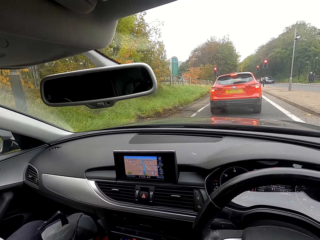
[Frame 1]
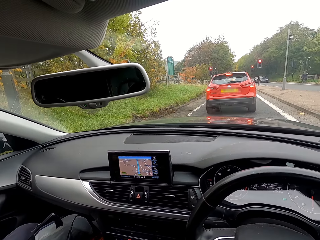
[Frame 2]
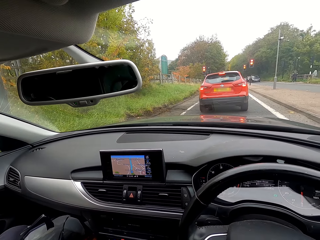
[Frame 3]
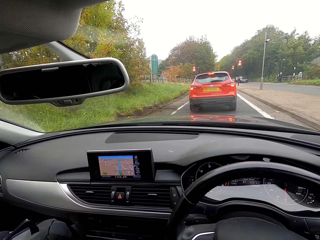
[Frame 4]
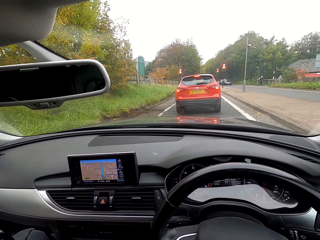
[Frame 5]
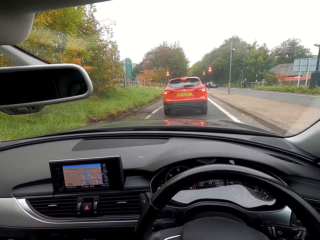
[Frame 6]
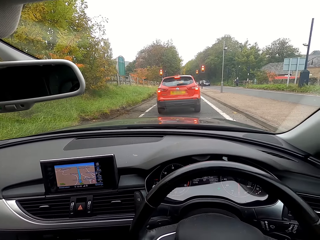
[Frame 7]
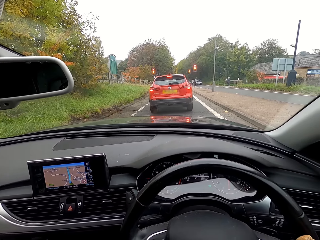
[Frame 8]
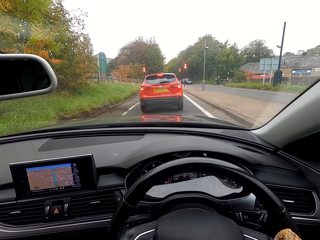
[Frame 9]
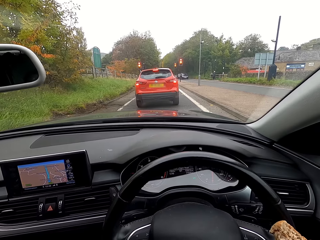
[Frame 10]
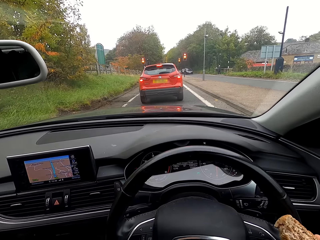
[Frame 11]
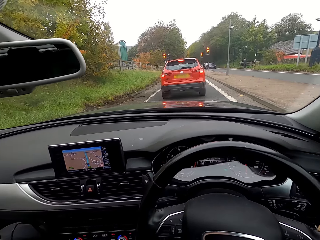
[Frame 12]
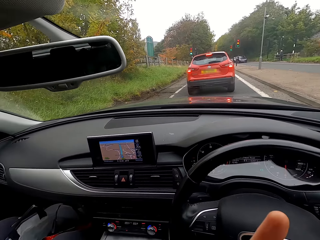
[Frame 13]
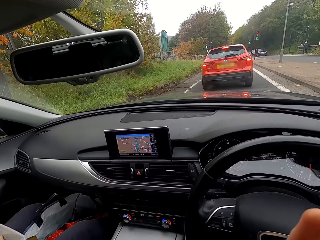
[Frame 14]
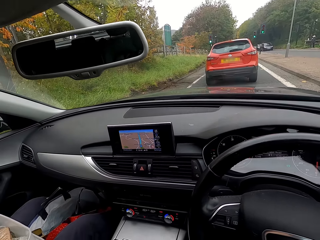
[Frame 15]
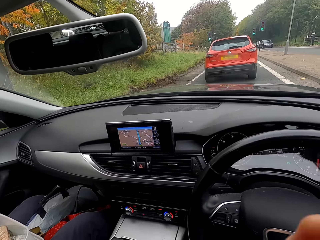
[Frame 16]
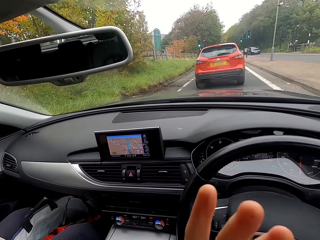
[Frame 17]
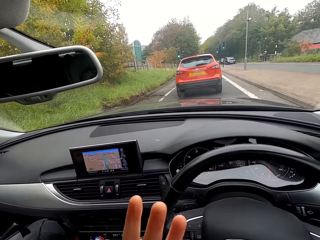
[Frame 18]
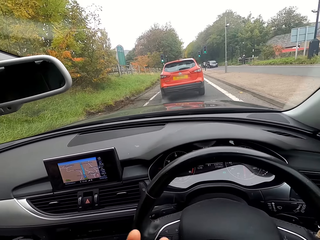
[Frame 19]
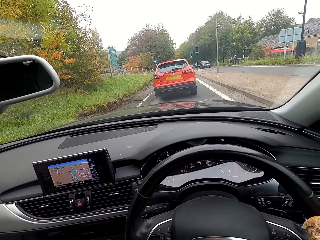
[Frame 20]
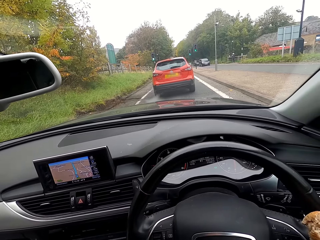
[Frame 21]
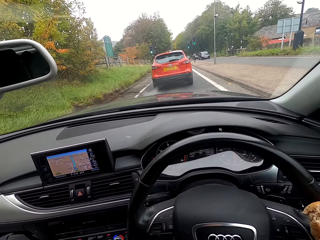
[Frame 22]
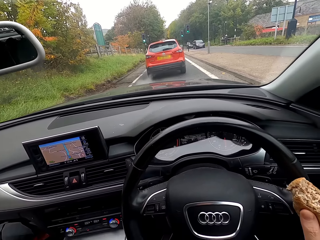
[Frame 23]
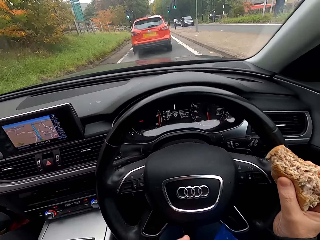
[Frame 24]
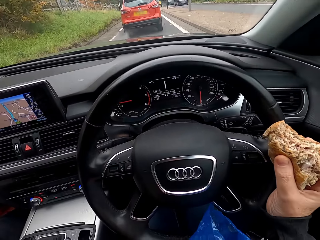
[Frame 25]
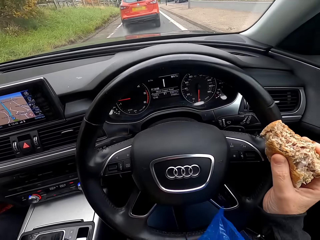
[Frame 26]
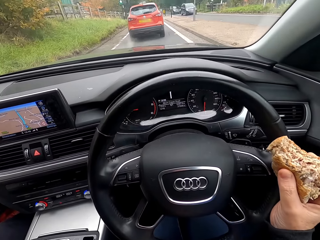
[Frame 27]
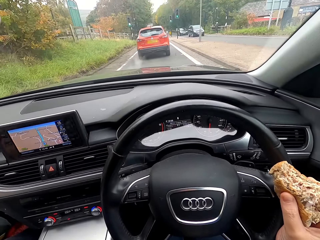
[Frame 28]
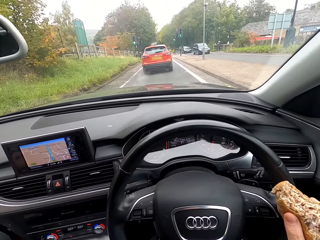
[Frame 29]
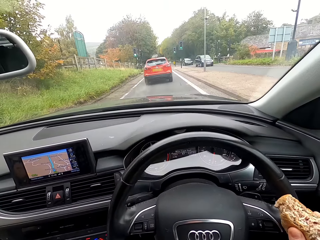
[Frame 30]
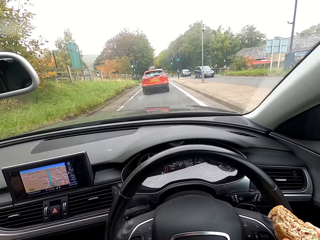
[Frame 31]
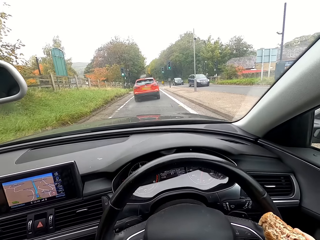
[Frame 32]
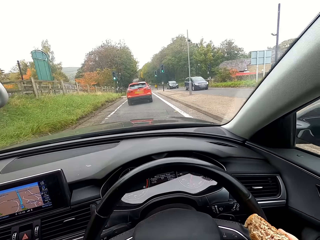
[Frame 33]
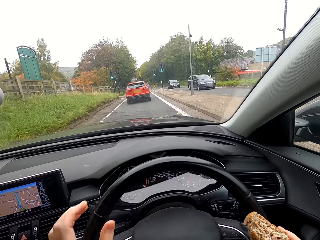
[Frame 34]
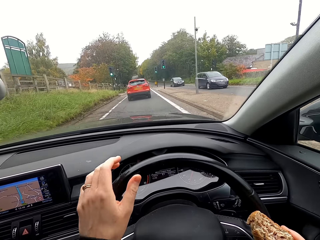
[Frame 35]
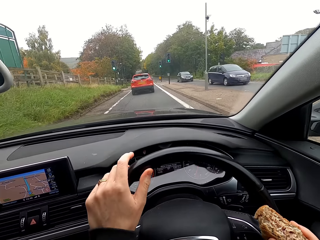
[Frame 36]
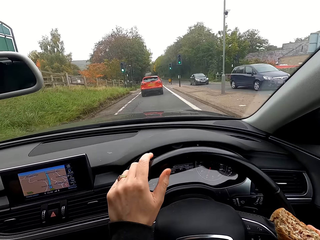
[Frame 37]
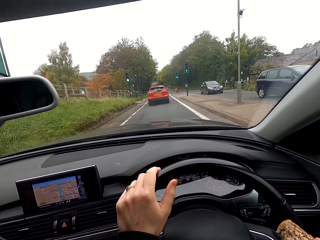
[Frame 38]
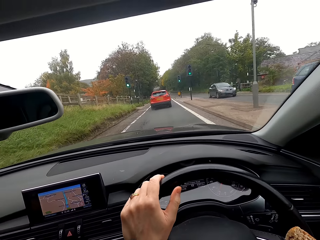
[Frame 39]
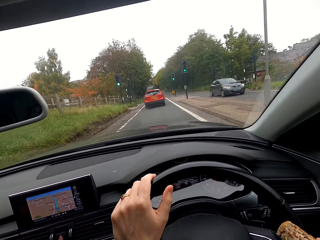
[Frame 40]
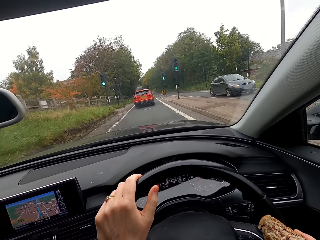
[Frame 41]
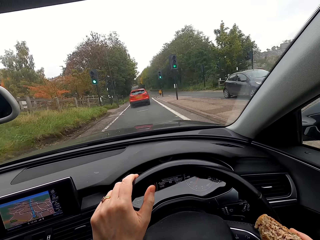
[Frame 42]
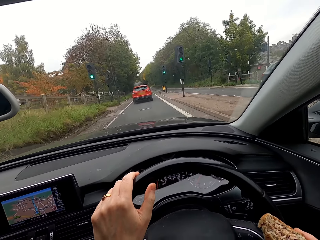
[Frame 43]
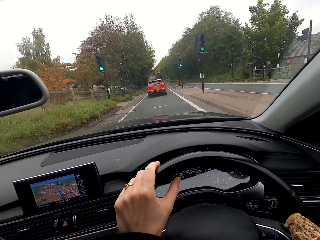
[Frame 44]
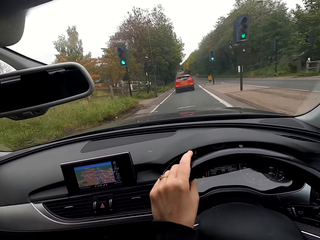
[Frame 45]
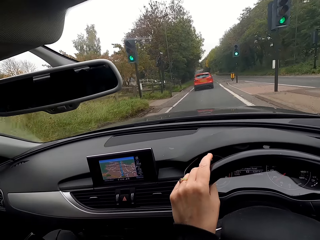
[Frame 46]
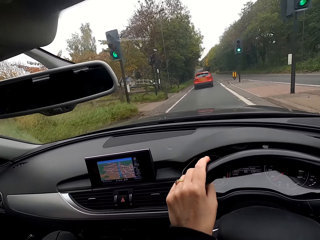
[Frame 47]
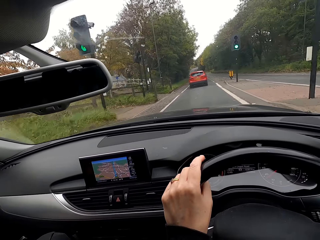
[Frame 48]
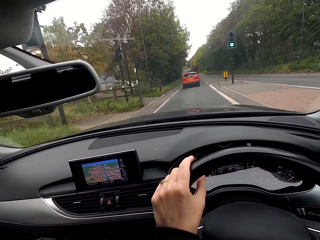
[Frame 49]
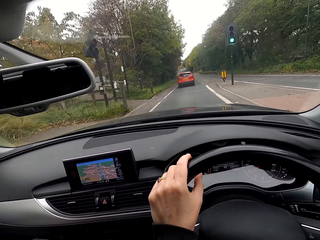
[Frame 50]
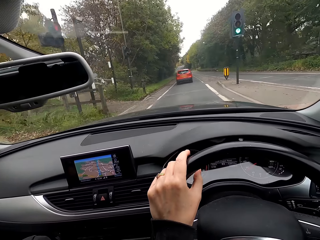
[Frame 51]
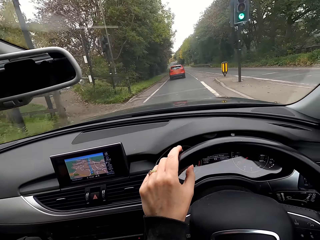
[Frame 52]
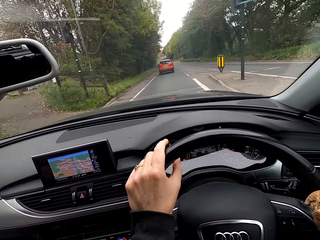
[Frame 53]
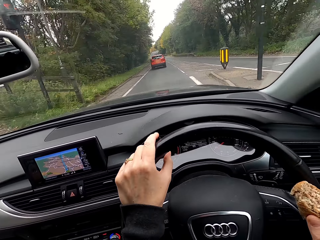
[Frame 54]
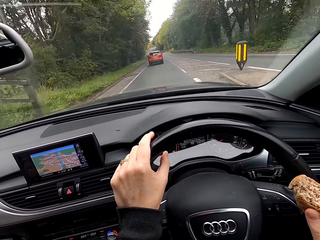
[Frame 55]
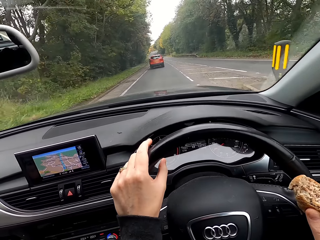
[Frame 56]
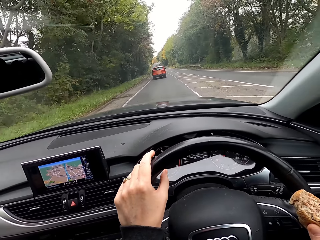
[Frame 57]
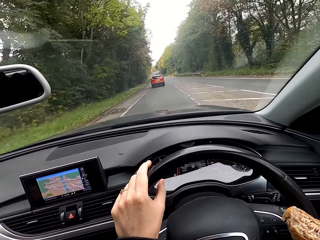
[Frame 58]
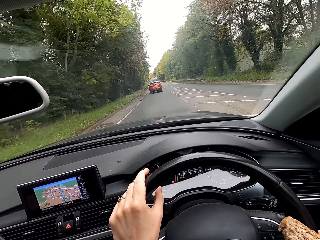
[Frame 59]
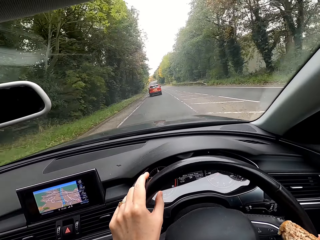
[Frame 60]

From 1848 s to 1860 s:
The camera wearer holds bread with her right hand. She drives the car with the steering wheel in her hands.

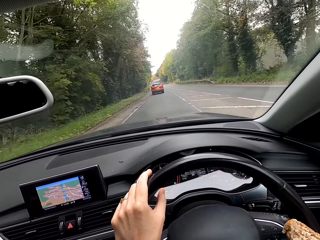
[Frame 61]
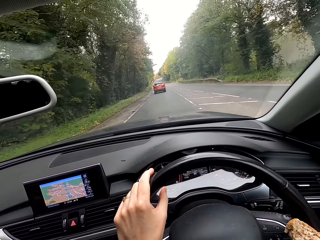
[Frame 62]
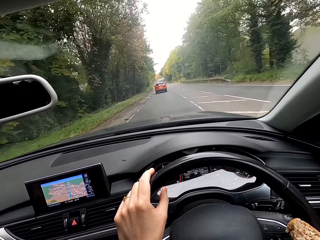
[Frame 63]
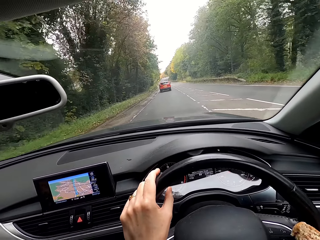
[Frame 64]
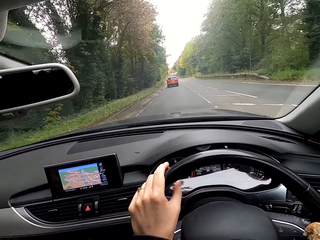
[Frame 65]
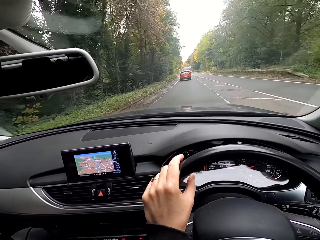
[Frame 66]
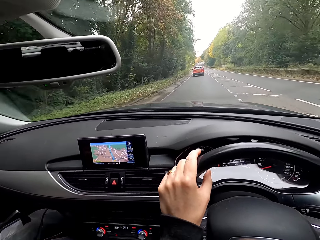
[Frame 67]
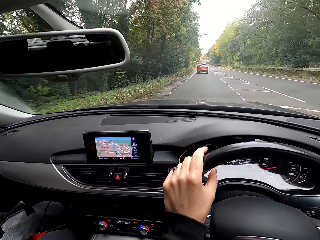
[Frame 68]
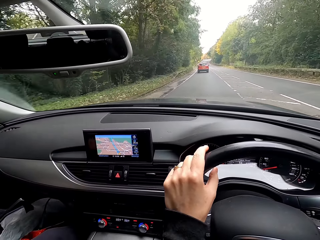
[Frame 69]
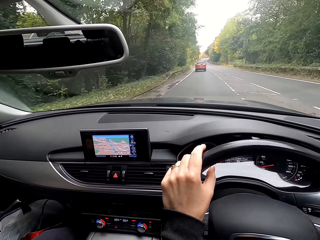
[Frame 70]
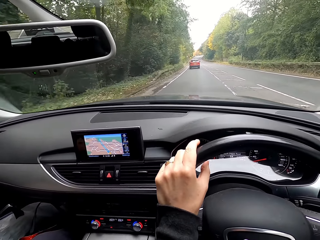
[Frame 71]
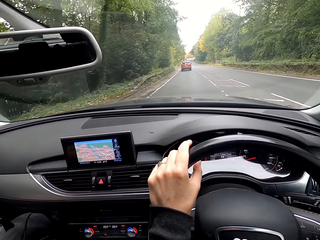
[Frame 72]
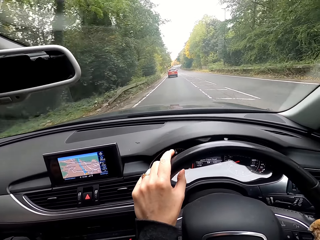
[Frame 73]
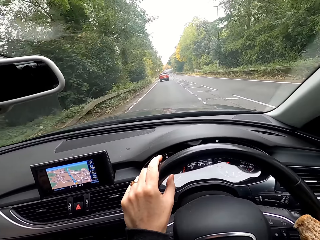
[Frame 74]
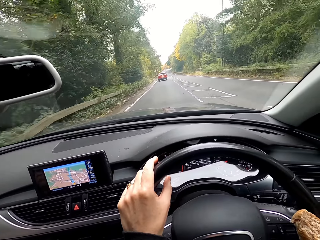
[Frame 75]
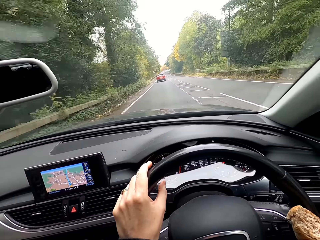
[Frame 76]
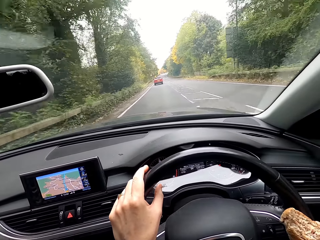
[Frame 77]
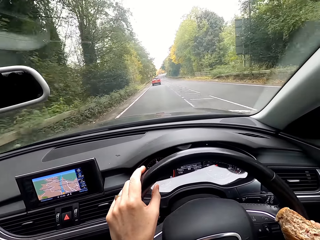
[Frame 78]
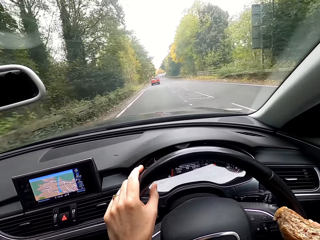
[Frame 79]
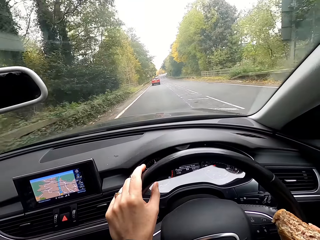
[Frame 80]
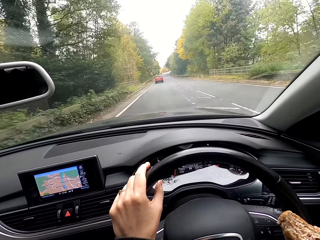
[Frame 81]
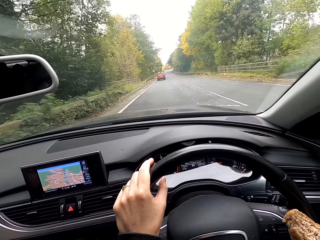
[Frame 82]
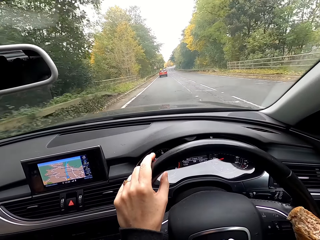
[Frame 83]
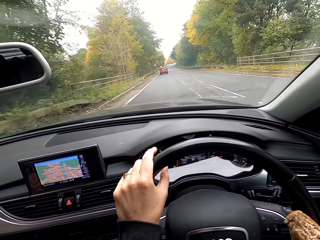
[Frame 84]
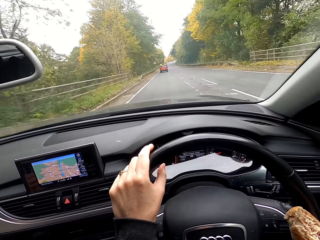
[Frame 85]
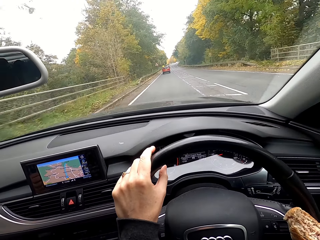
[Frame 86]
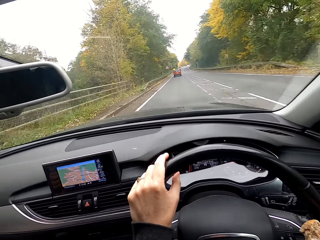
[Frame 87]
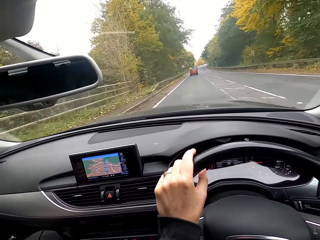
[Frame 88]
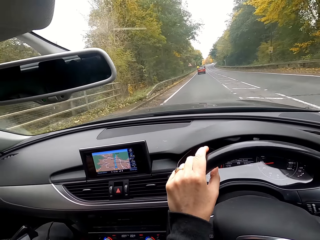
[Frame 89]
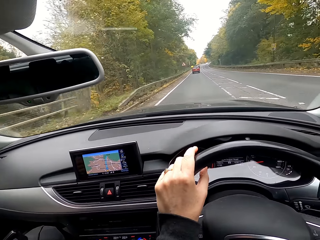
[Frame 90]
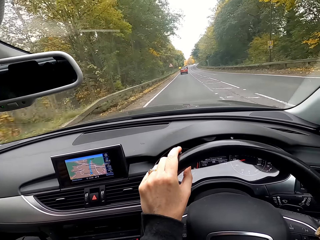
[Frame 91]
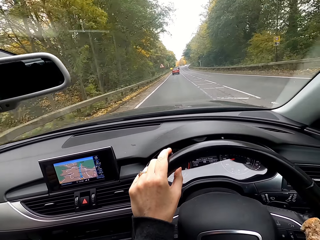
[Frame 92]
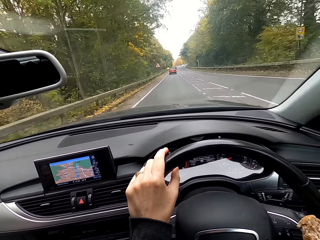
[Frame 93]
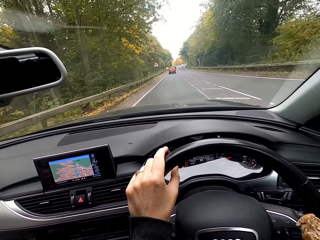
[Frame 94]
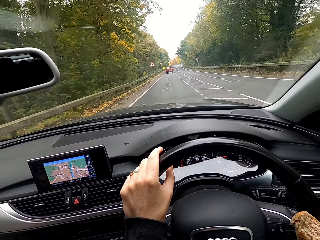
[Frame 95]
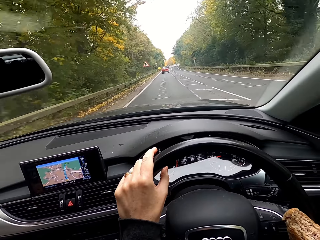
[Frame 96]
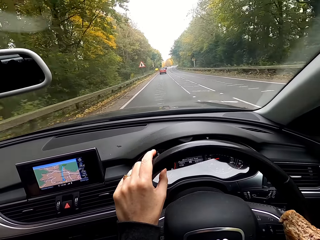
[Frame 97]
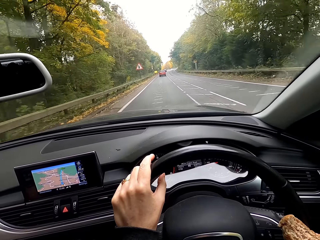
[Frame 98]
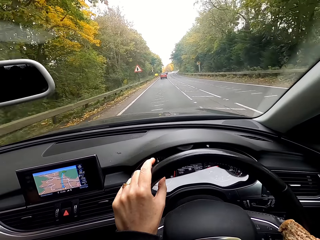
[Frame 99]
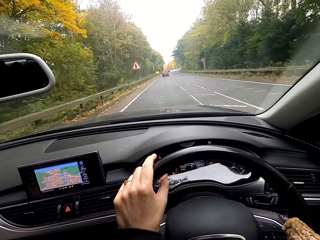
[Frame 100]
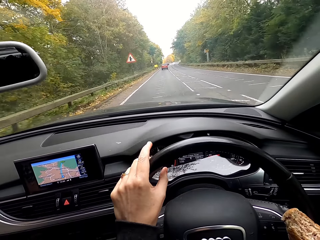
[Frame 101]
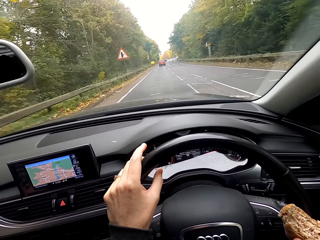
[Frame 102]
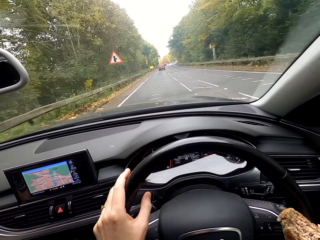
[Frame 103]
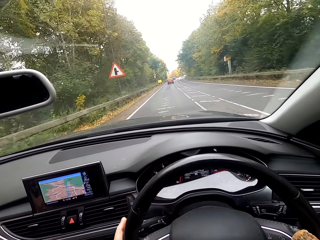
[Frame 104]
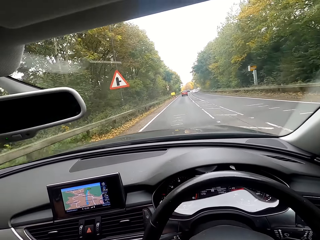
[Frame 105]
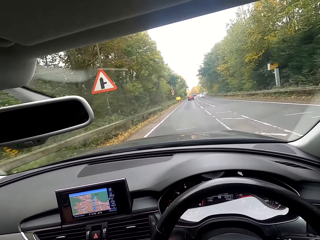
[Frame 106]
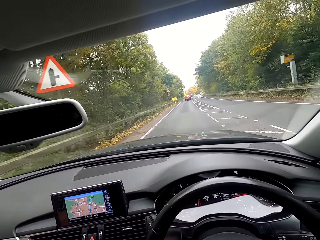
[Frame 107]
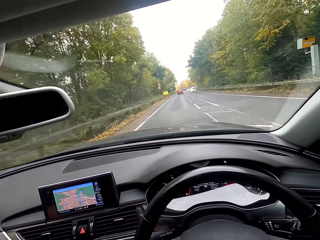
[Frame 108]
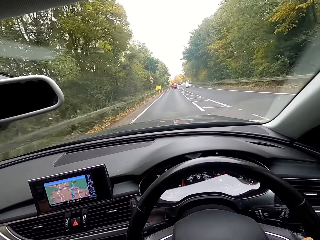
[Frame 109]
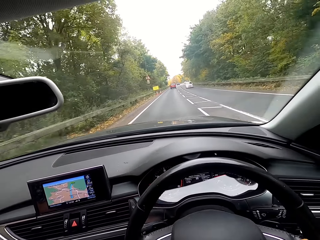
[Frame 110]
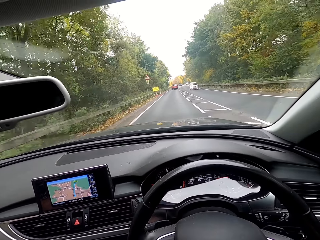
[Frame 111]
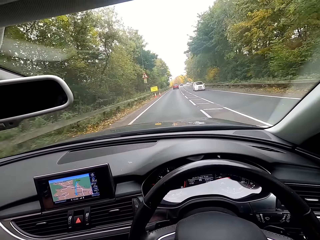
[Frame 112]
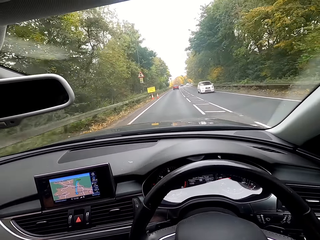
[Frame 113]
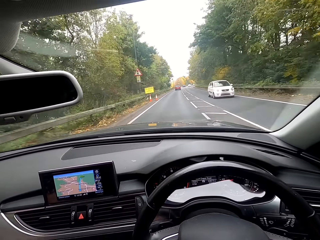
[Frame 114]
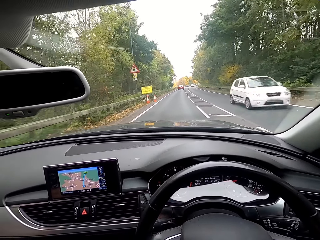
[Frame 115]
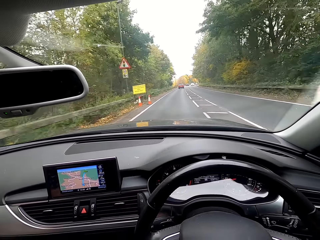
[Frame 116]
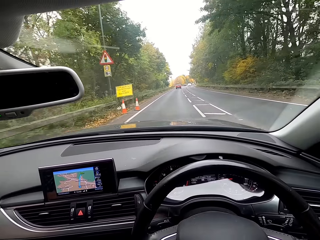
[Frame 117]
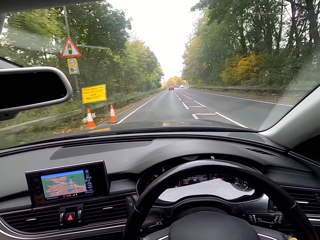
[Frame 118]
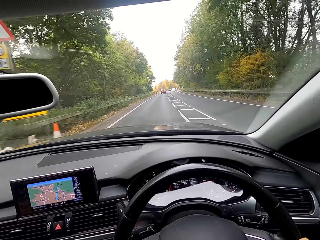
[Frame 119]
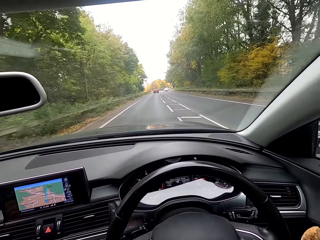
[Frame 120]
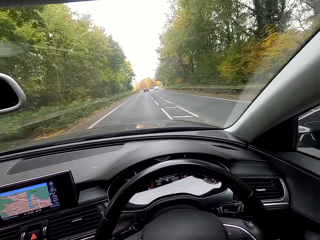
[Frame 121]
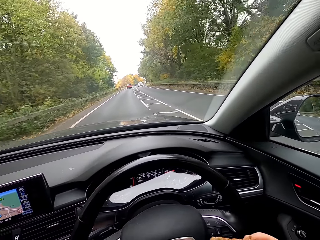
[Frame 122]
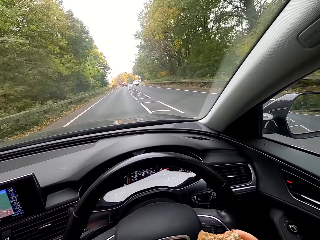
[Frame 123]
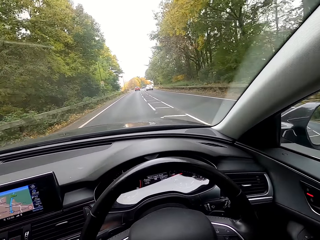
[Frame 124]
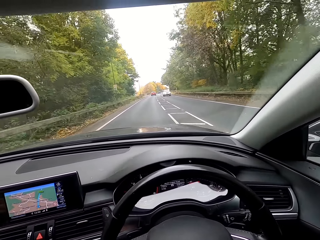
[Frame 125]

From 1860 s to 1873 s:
The camera wearer interacts with the man.
